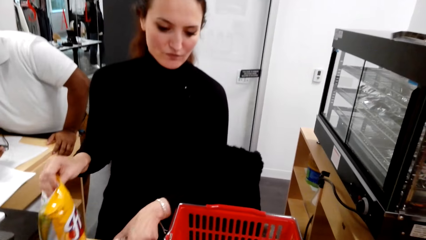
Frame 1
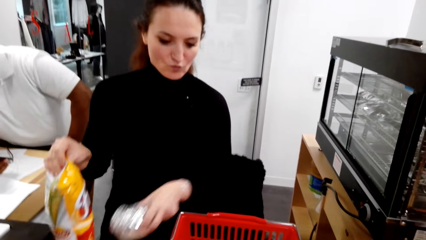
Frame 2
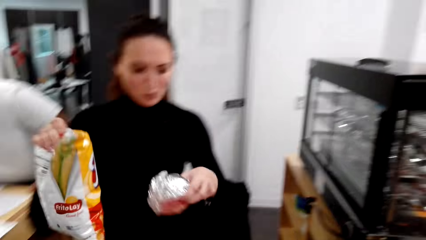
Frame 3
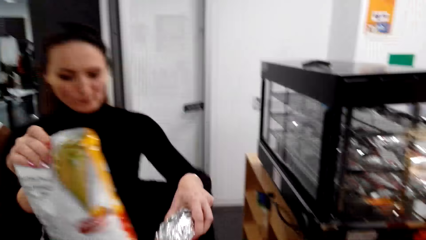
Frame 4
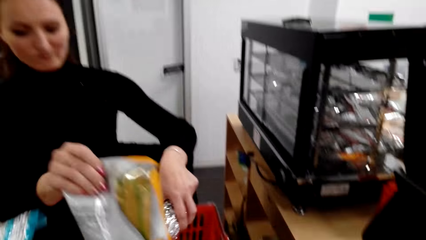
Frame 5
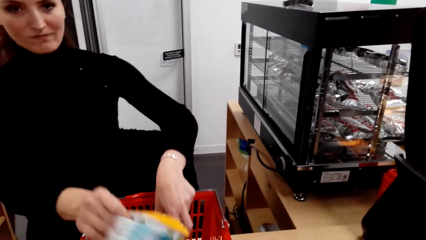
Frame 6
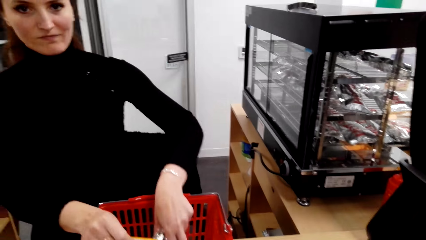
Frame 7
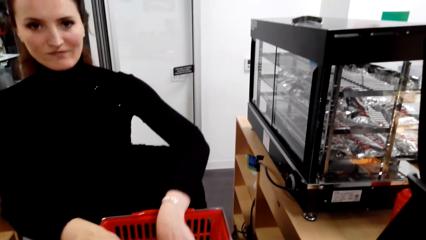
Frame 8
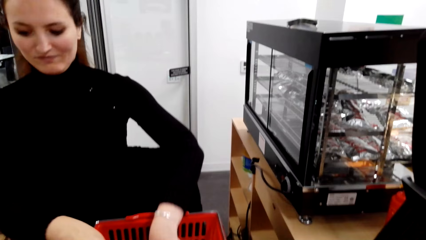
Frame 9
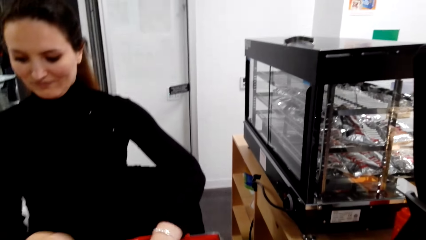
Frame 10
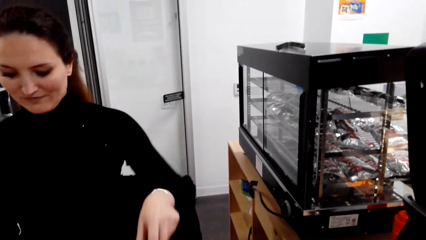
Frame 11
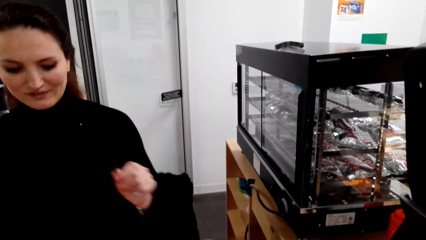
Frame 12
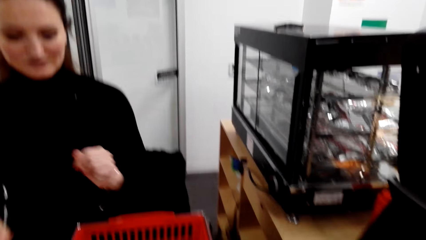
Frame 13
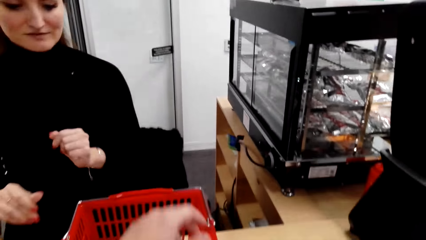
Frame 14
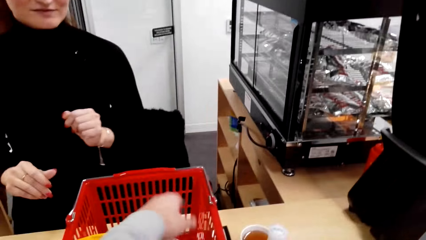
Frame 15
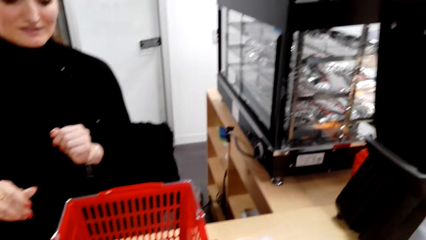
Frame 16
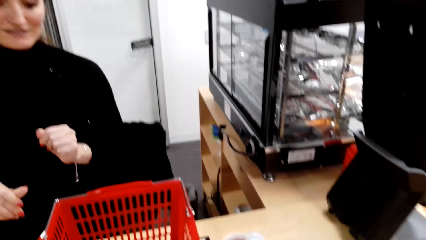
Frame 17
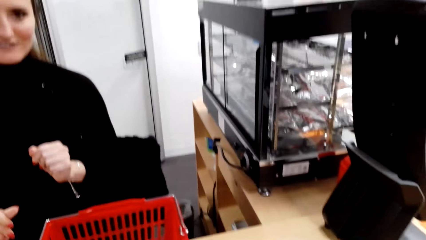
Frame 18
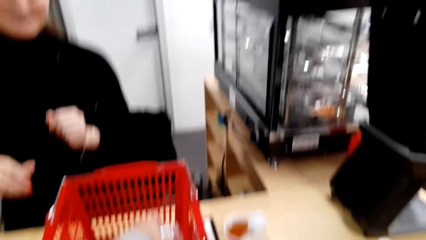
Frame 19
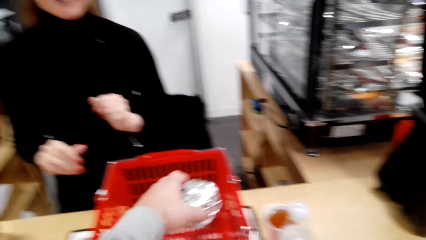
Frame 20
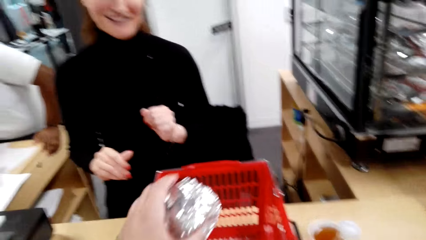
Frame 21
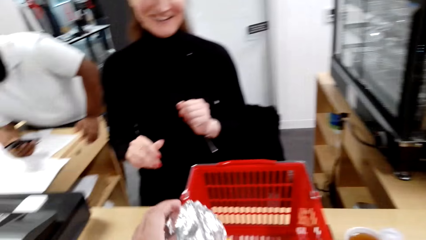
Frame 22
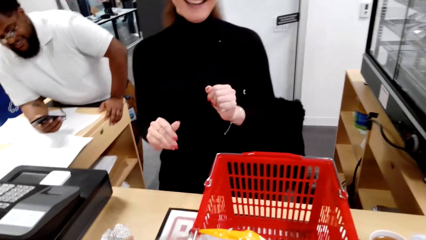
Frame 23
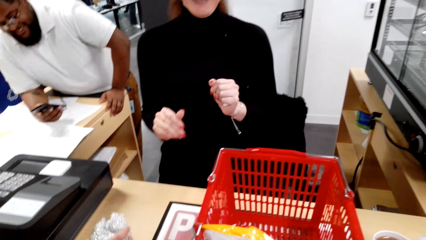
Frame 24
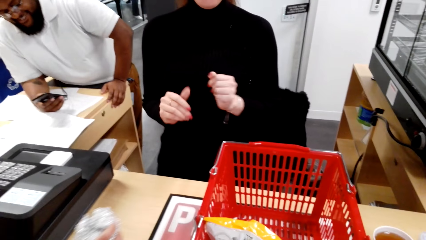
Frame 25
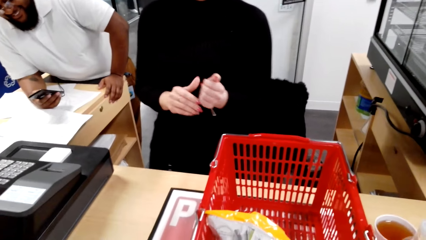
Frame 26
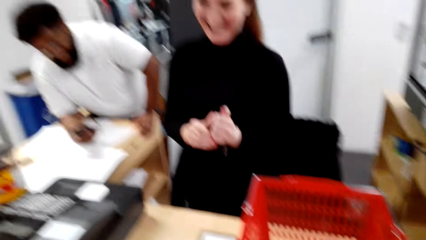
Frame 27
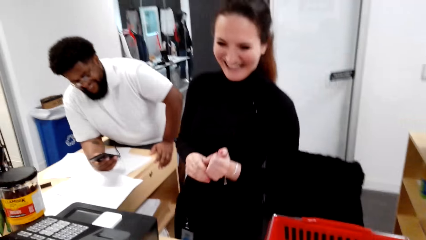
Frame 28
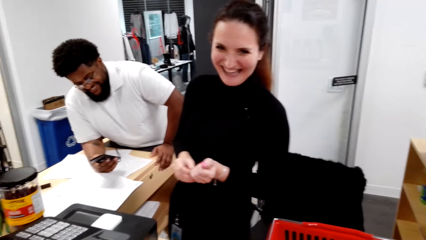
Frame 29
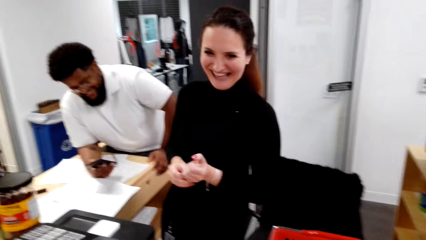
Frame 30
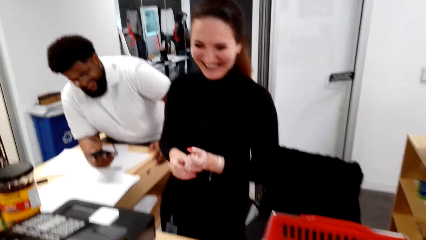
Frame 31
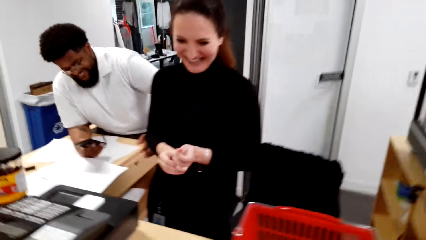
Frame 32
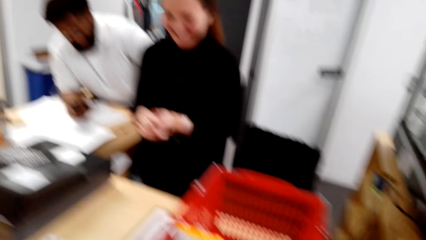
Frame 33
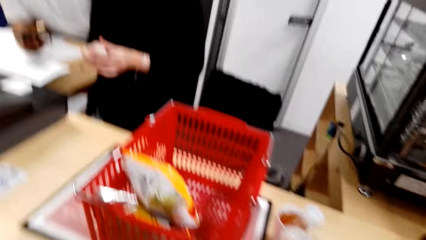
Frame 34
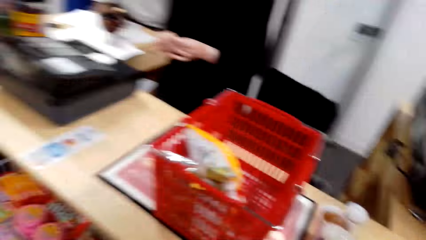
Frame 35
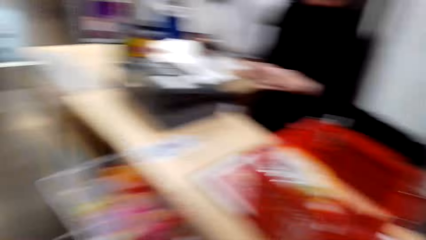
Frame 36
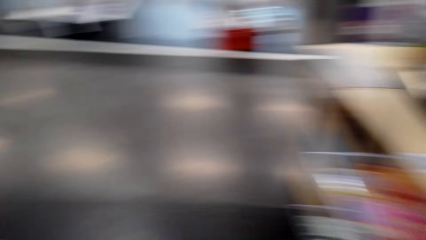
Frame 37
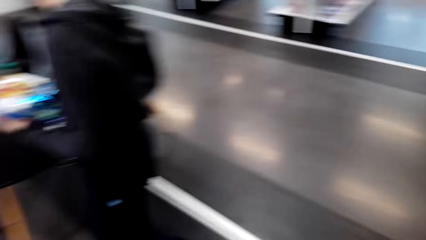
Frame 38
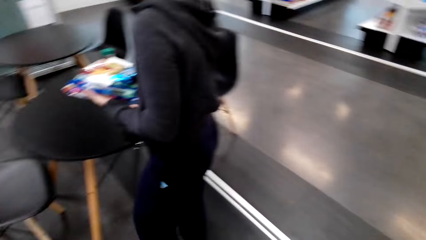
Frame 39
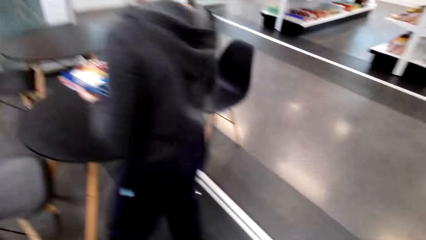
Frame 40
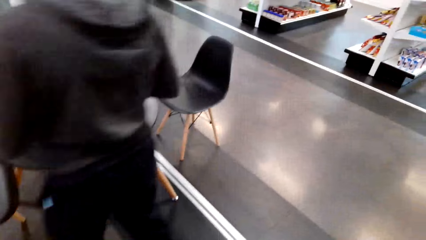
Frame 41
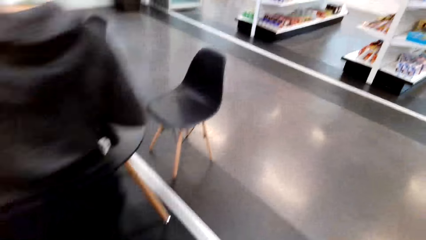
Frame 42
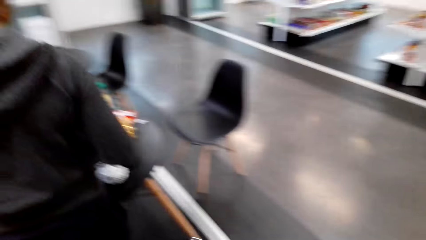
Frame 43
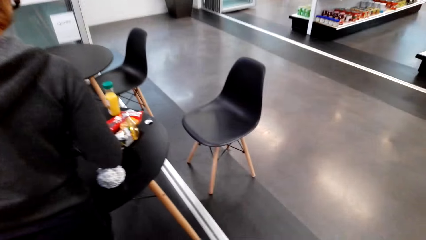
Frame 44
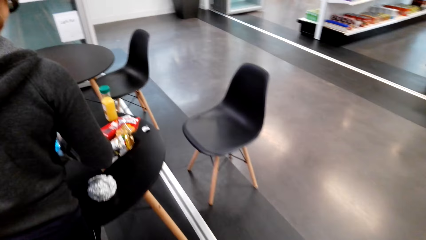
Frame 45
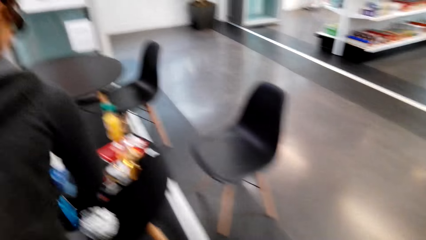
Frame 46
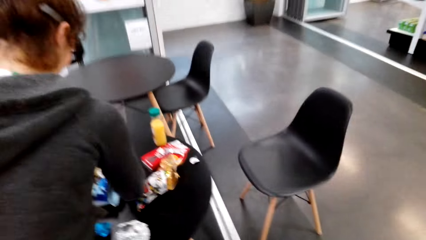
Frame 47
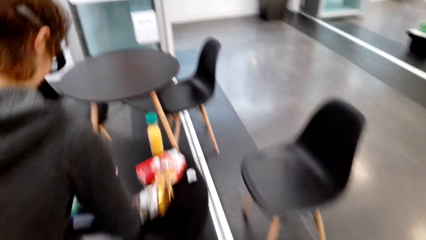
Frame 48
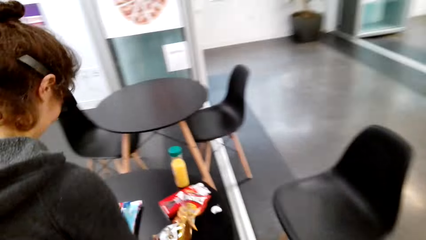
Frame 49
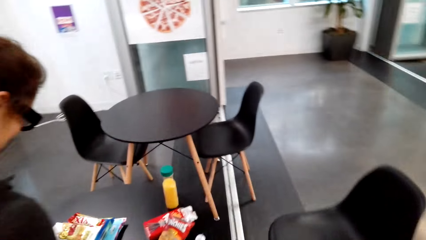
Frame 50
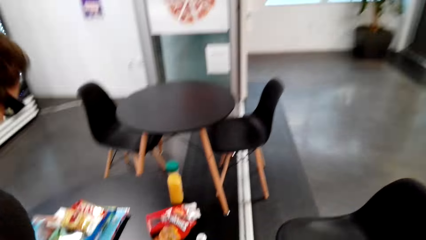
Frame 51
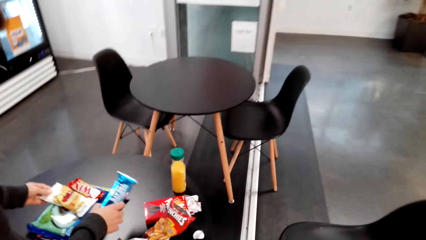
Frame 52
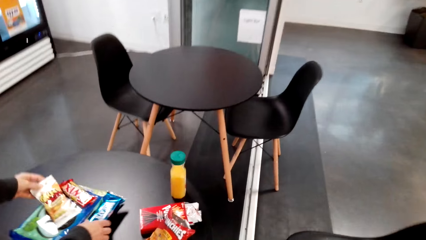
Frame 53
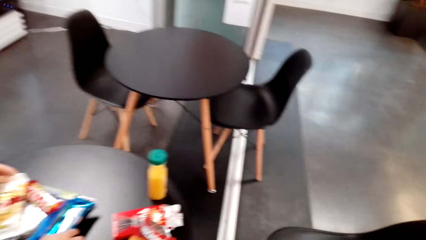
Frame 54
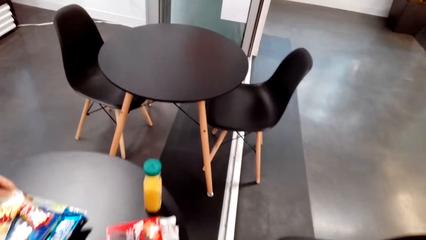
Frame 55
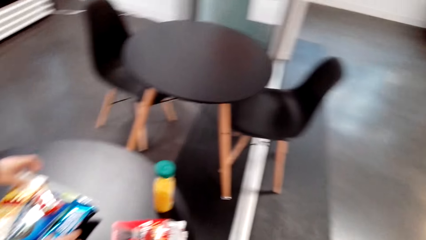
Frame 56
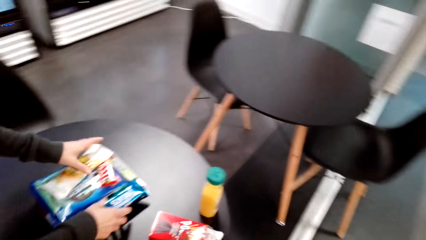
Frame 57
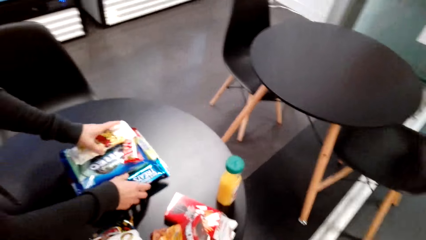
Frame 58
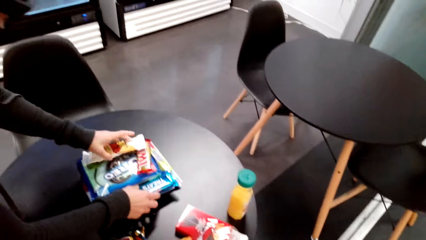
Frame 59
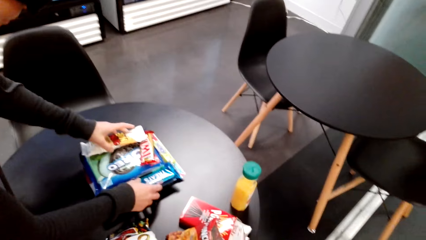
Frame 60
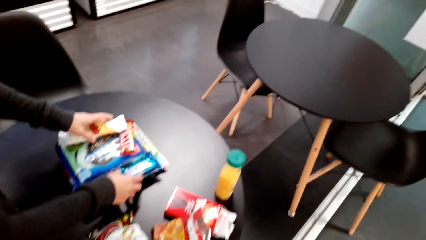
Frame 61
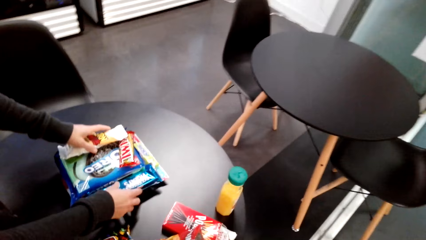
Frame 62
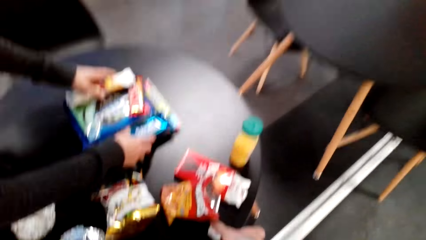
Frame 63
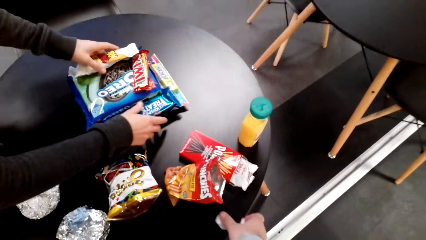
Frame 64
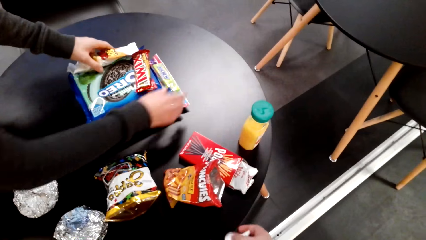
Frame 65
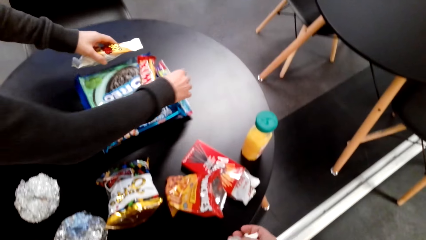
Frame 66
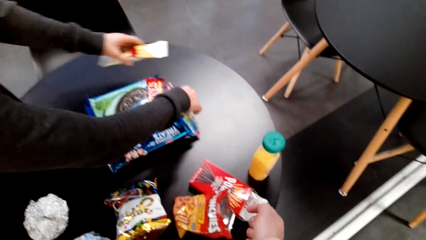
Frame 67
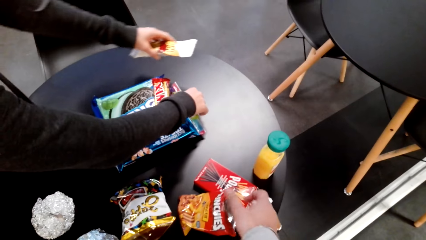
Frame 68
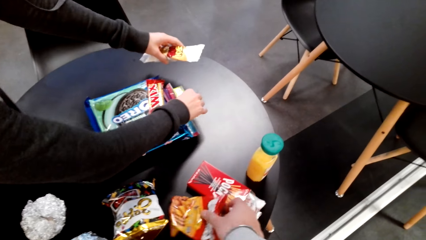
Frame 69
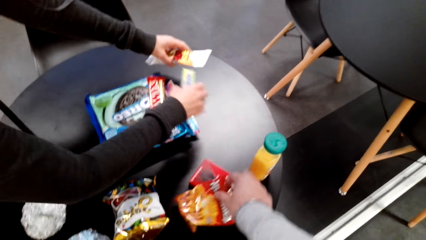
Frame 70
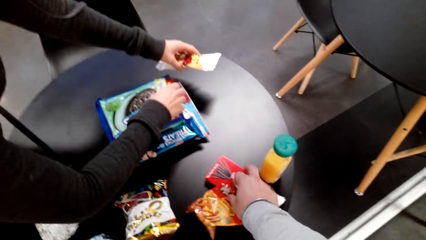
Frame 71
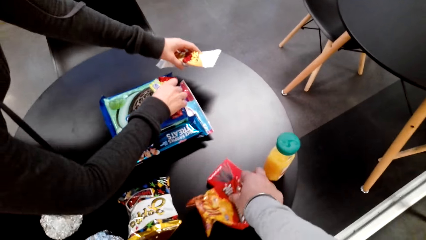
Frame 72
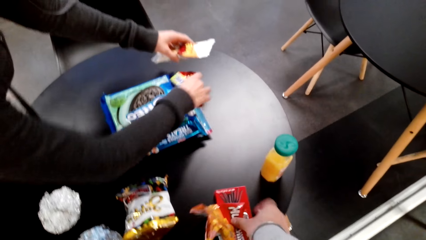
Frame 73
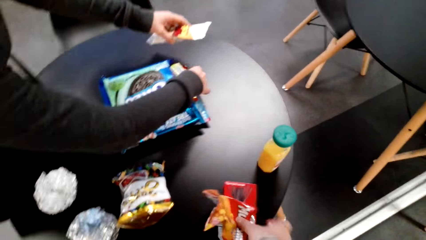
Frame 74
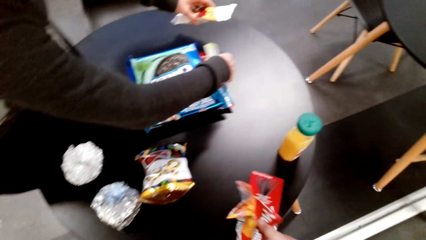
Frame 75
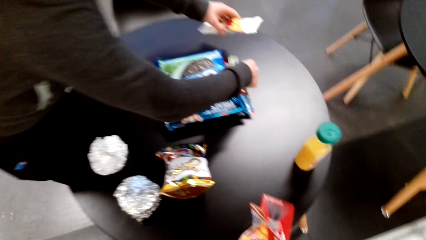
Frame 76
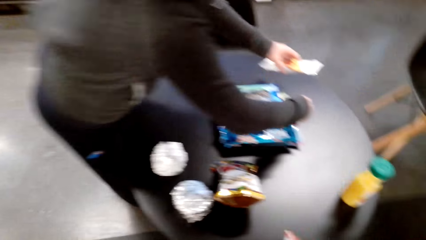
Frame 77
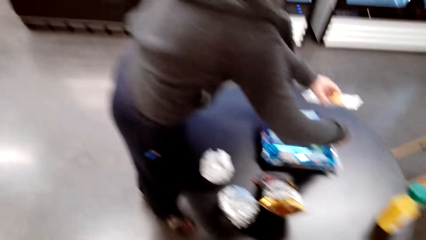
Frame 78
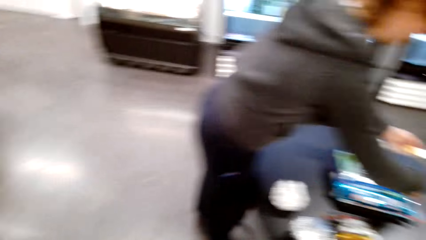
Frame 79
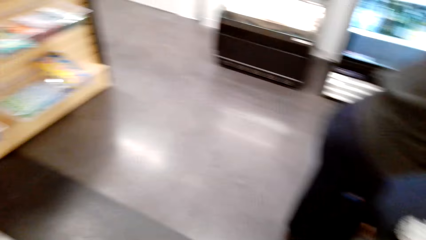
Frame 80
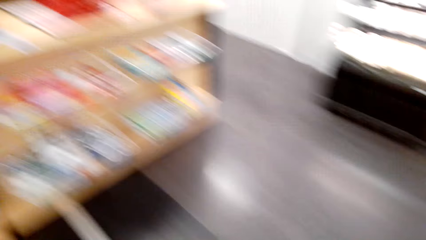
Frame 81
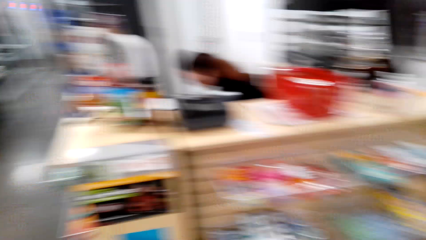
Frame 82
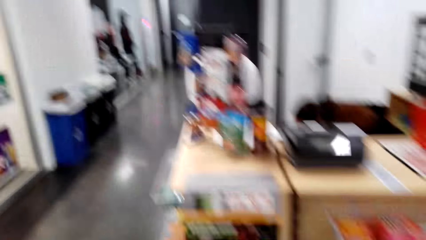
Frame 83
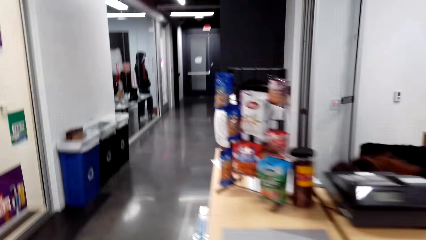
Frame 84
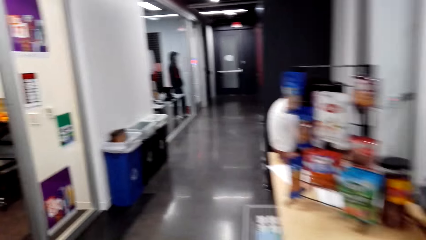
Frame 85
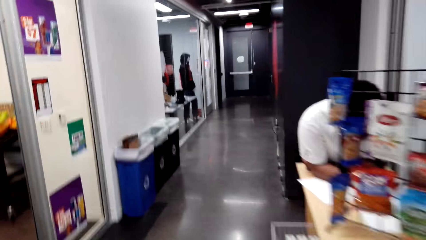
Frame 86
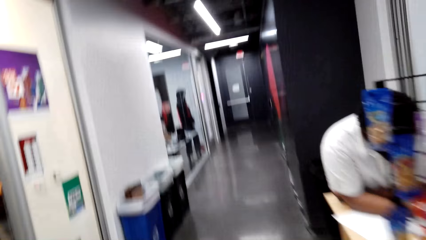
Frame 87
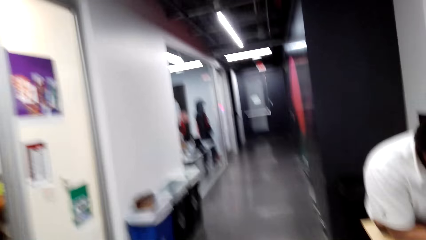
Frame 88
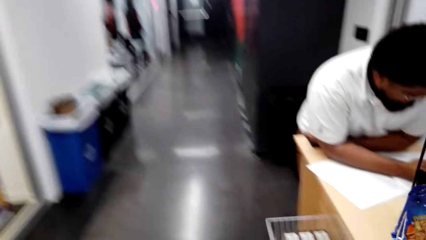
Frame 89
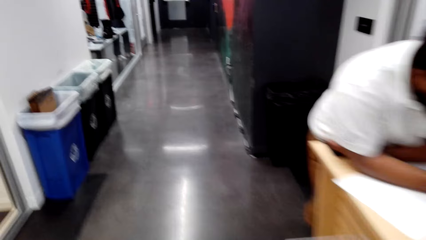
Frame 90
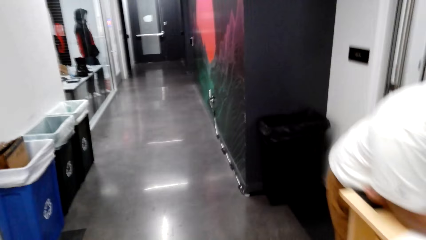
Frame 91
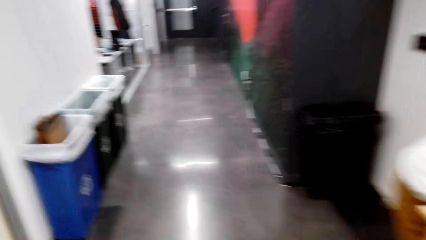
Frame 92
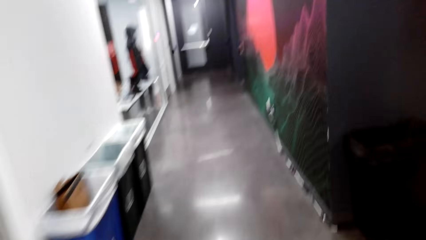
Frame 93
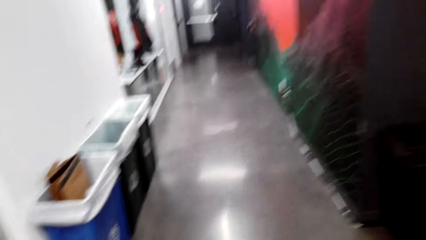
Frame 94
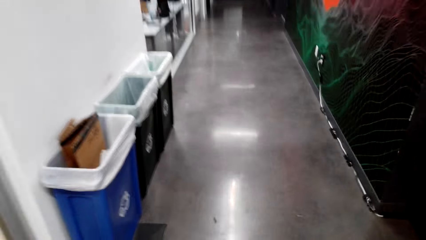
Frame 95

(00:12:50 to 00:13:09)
A lady picks up the packs and drops the packs in the basket. The camera wearer picks the burger from the basket. They put the packs on the table. Another lady arranges biscuits on the table. The camera wearer picks papers from the table. They move to the bin.
